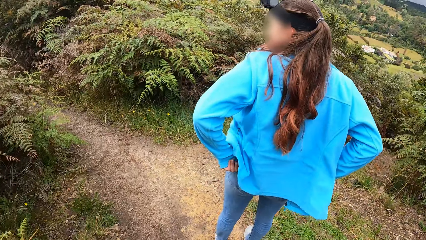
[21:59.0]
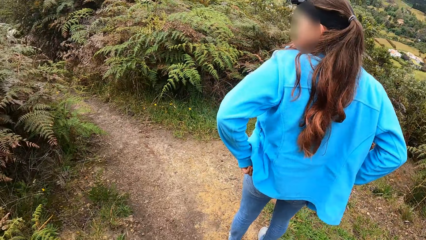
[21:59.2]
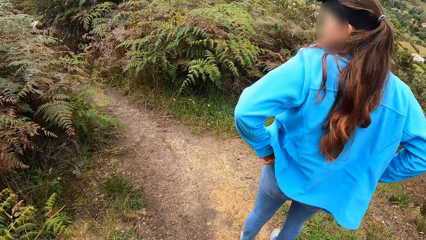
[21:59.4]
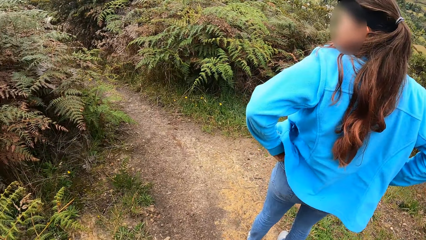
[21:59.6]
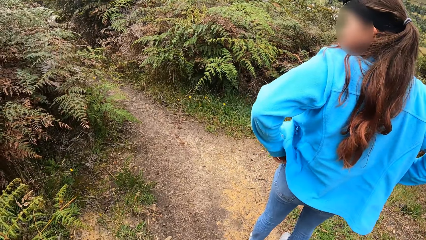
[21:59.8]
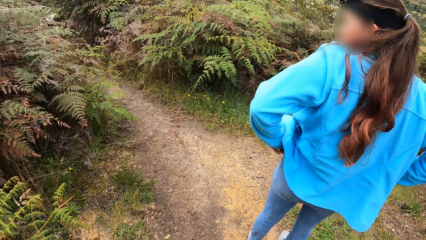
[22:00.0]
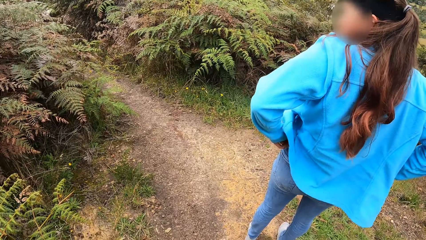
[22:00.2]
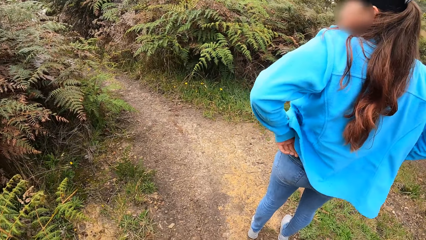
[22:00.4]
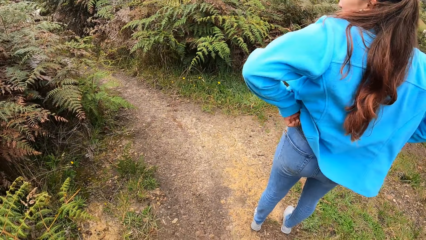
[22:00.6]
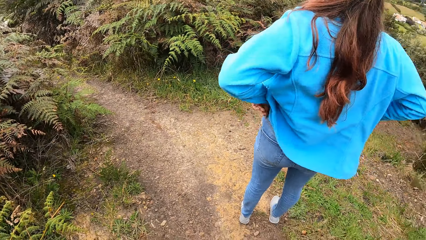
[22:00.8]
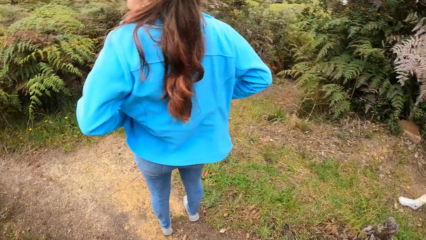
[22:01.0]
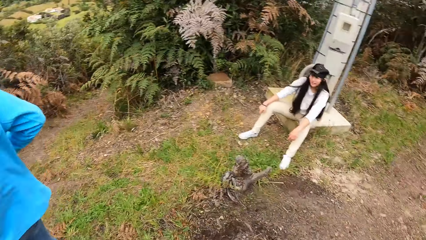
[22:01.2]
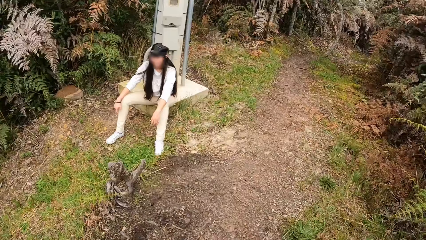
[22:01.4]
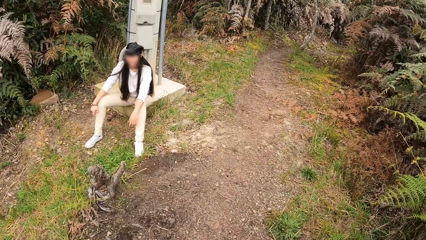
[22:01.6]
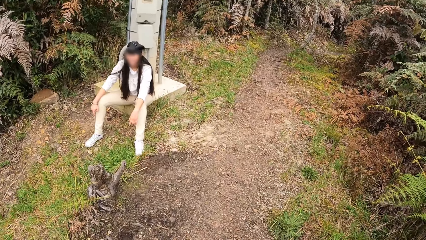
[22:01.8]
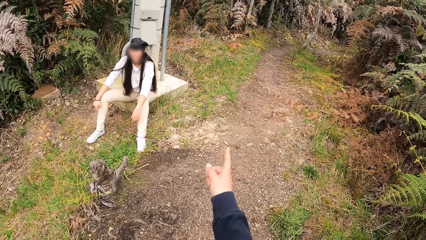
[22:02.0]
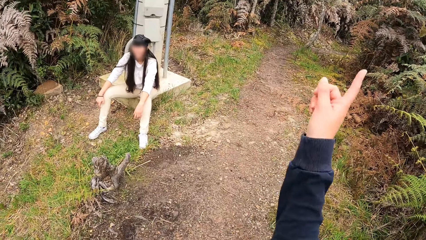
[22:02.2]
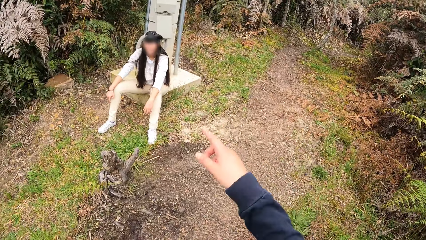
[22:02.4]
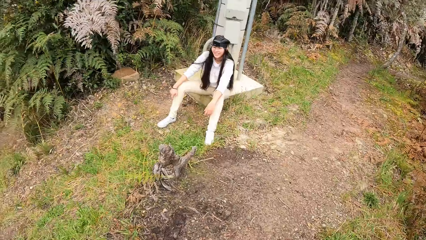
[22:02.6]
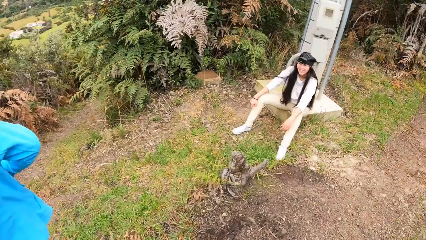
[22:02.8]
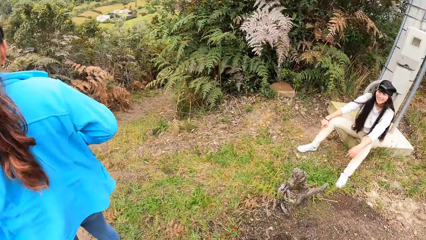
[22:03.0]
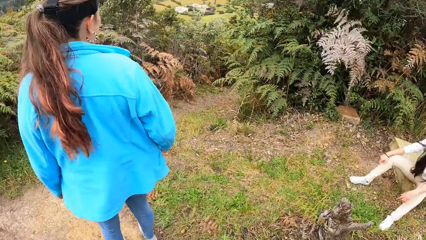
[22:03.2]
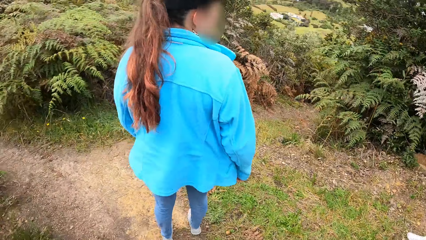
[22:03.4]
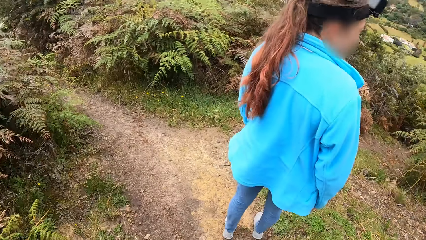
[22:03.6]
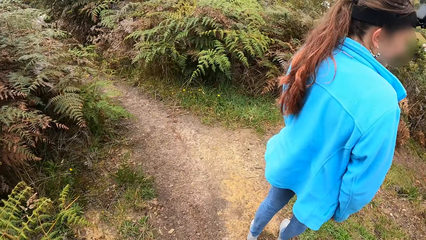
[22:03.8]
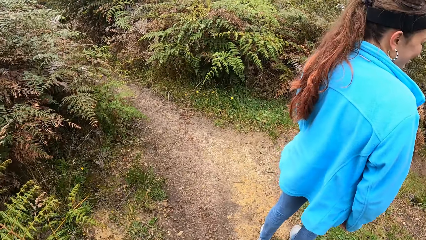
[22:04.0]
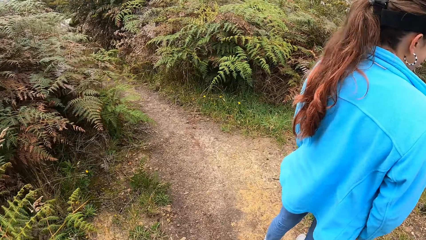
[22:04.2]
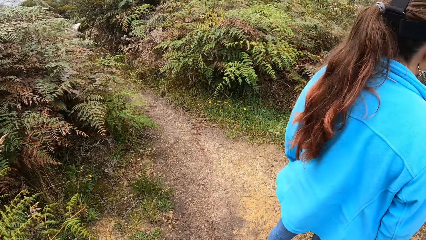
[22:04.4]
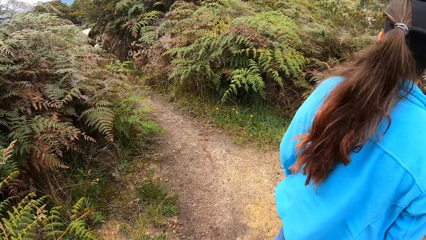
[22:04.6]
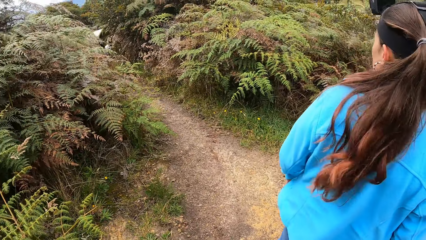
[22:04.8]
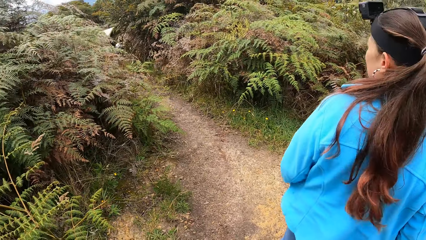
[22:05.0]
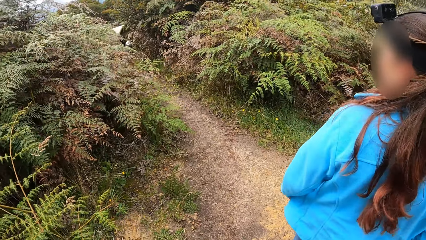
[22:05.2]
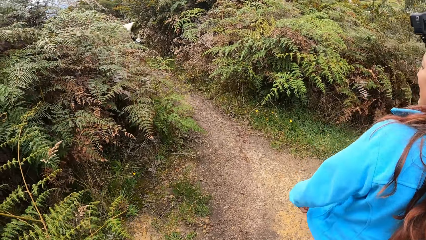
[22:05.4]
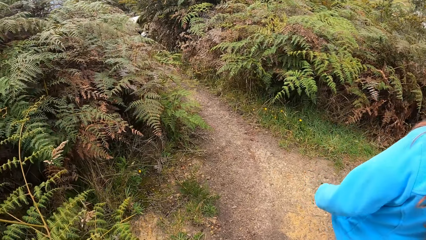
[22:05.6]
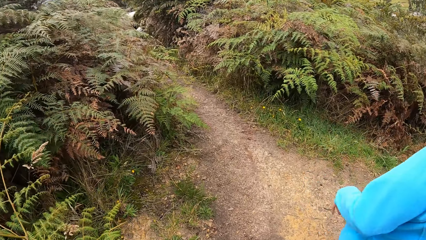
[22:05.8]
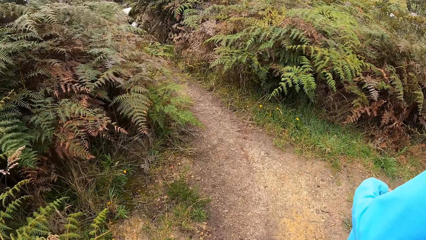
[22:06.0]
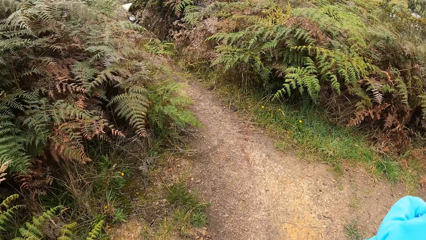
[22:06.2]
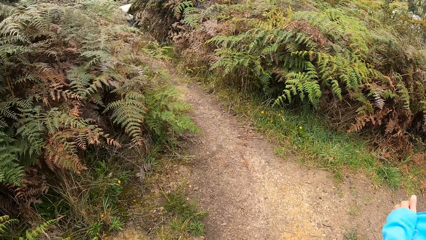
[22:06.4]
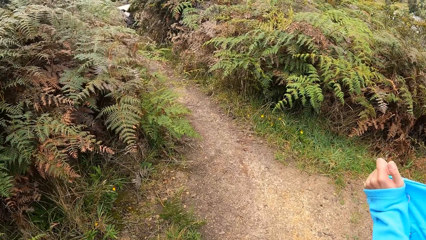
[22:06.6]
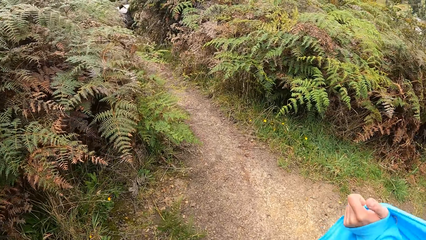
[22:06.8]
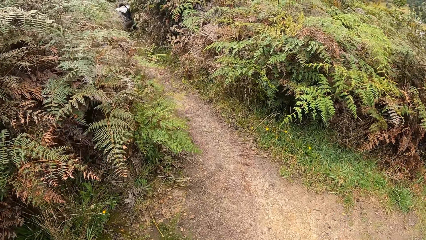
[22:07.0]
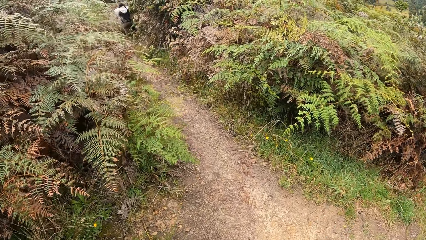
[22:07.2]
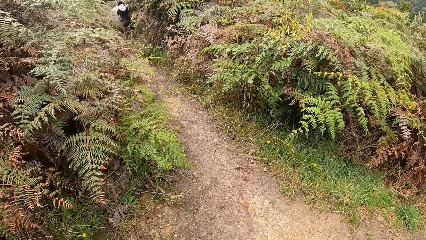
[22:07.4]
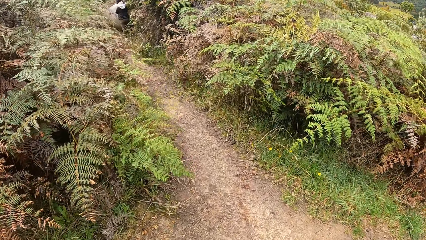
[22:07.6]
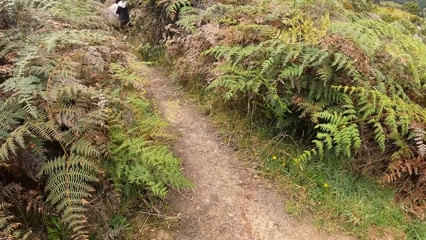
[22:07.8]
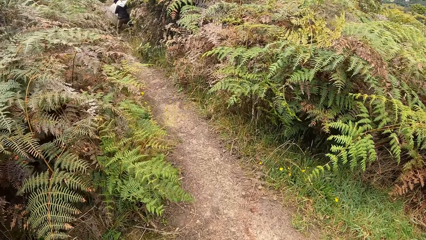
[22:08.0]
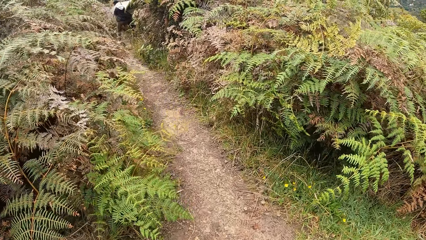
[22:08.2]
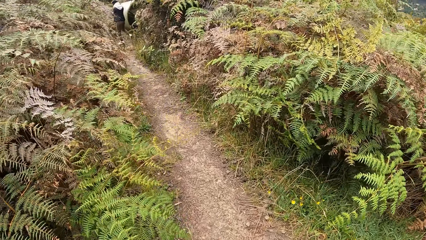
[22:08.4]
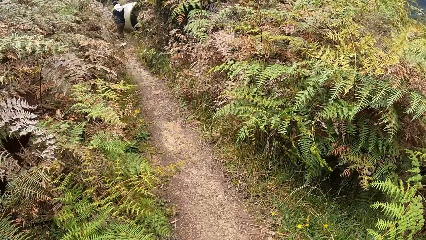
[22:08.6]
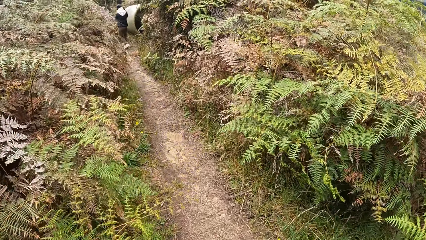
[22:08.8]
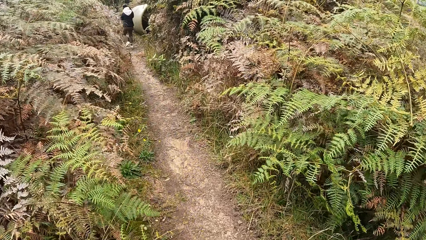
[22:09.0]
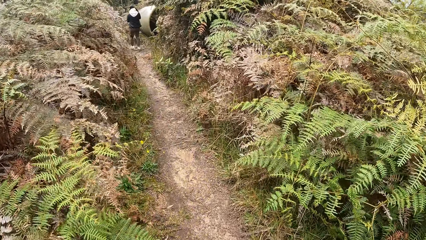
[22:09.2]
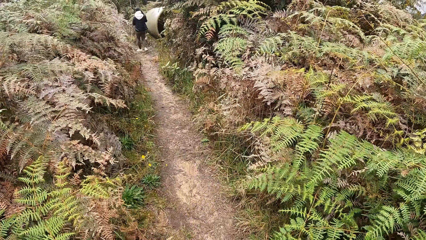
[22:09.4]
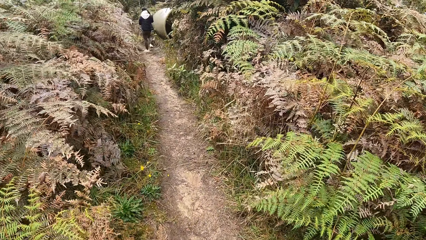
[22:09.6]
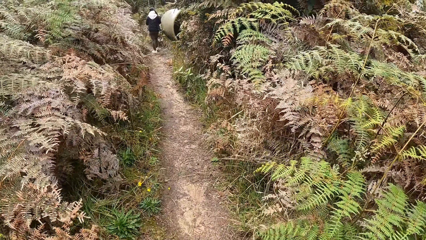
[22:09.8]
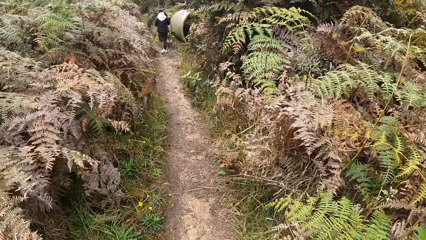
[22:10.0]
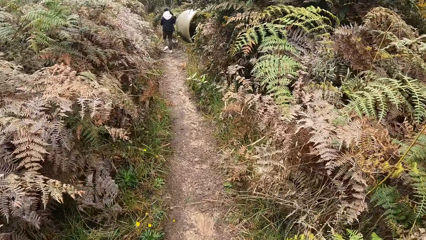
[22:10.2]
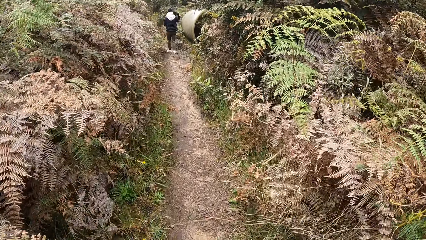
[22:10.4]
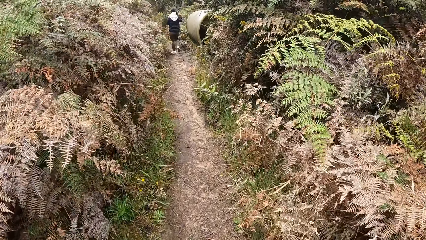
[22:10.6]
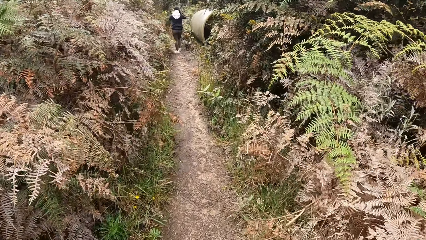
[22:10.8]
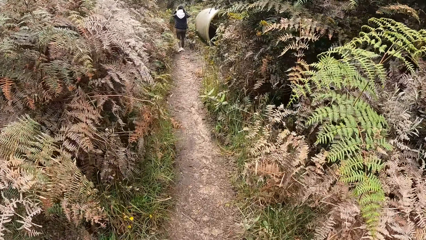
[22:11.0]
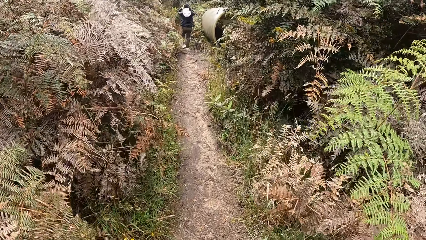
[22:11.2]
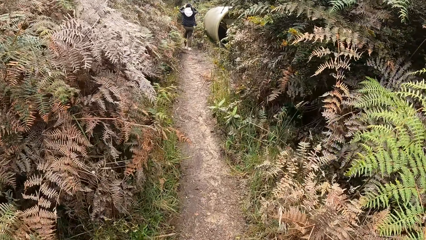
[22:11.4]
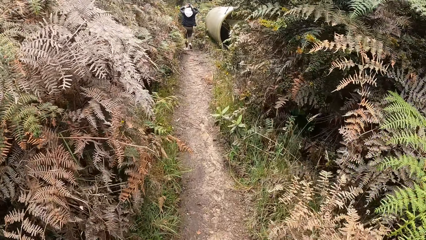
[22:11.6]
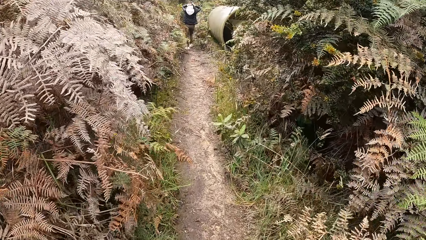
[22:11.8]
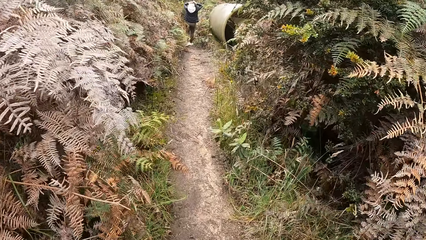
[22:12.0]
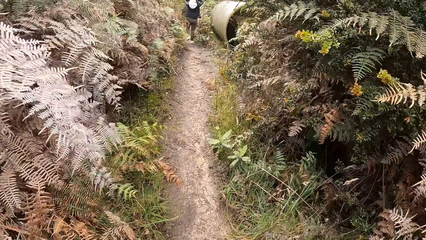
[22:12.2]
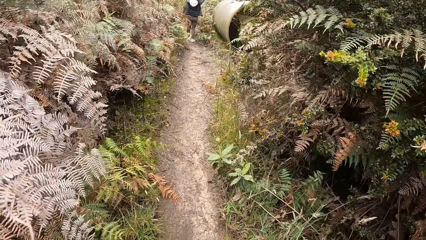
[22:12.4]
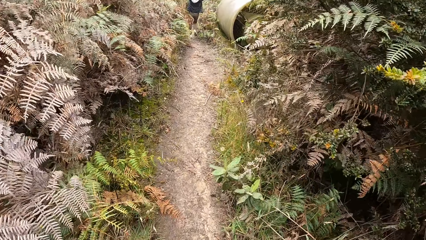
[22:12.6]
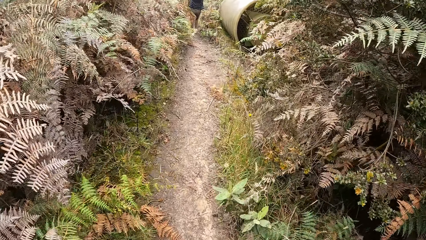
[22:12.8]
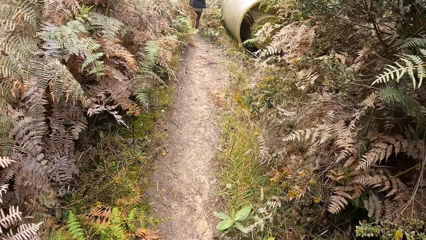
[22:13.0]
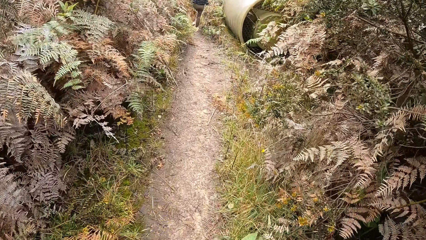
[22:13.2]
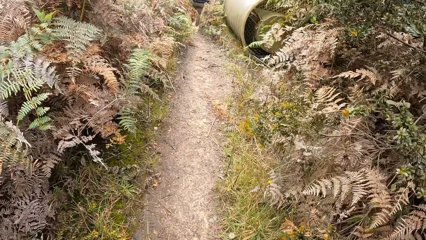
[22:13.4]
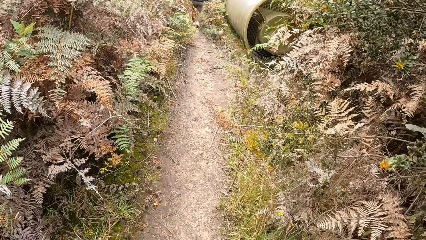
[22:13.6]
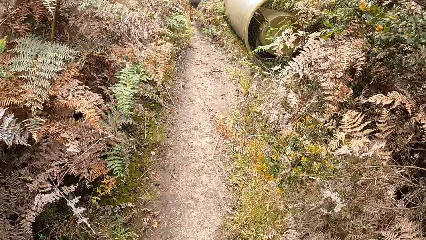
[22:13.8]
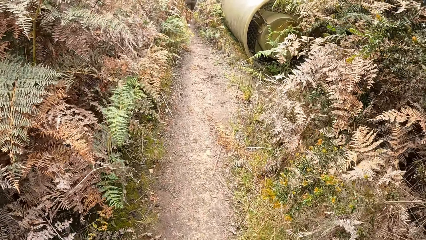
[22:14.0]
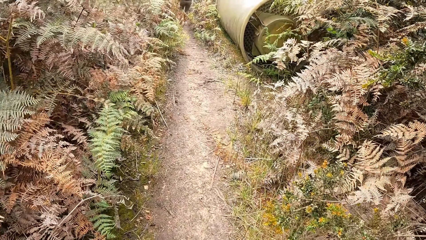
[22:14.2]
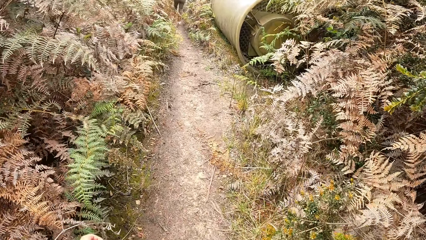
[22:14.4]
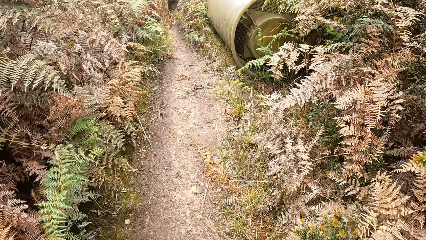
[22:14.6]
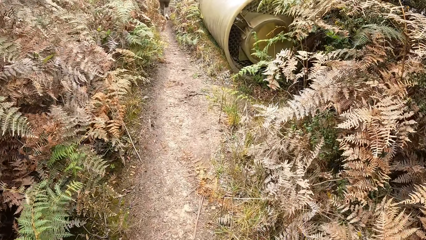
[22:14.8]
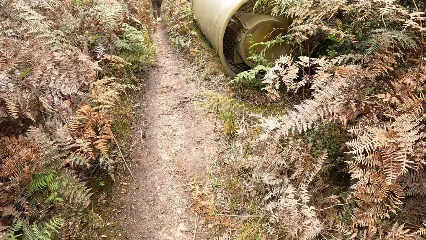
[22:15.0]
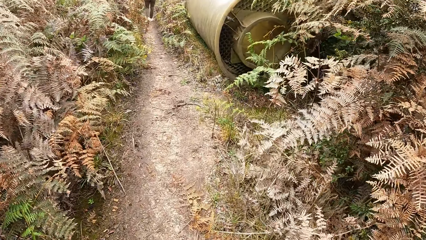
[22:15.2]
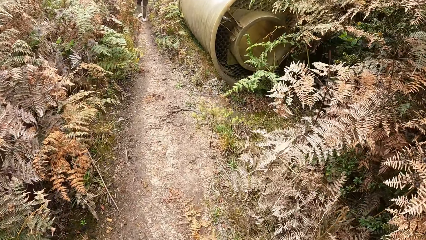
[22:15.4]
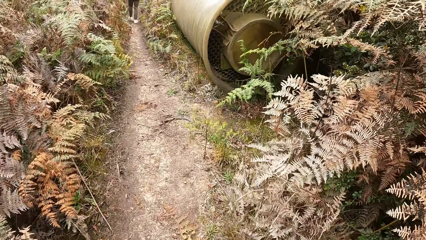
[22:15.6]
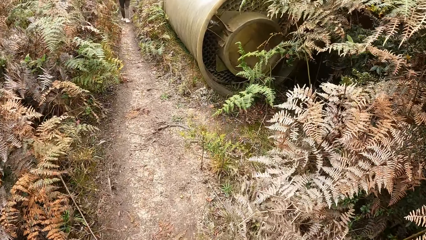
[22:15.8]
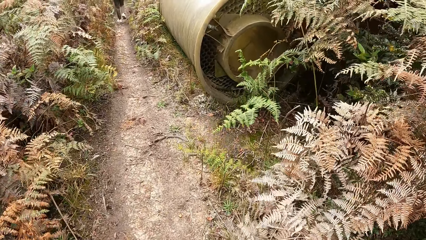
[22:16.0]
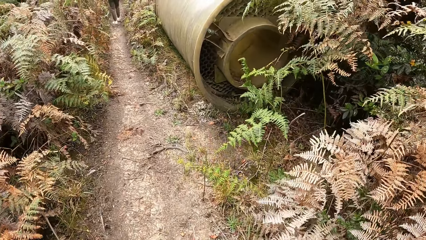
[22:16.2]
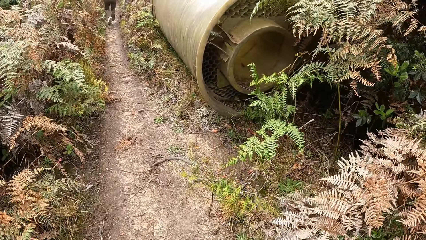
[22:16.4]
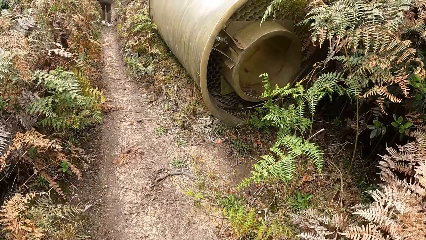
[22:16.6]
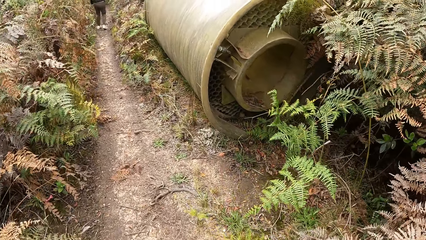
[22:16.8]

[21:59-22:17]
The camera wearer looks around. A woman adjusts her trouser with both hands. The camera wearer talks to a person. They look around. Another woman walks down a pathway. The camera wearer walks down the pathway. The other woman adjusts her hair with both hands.
